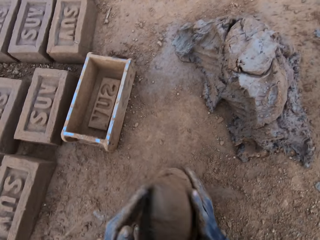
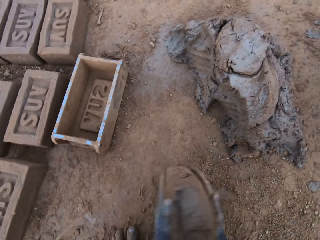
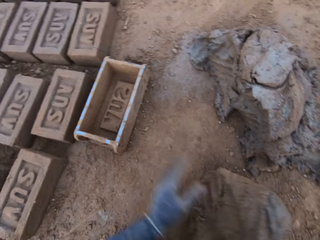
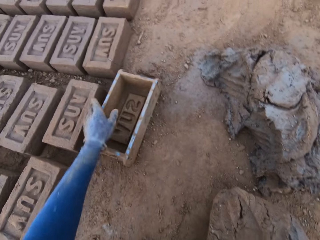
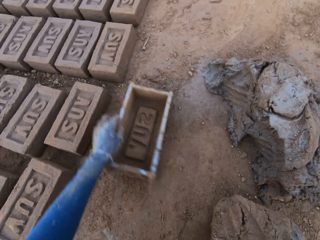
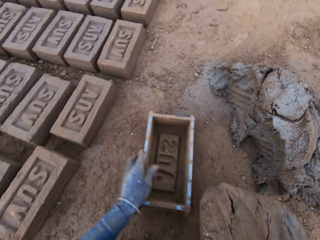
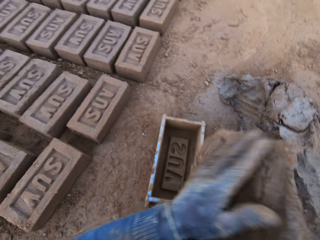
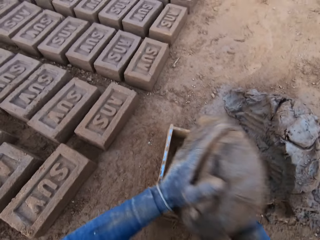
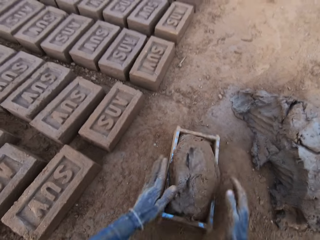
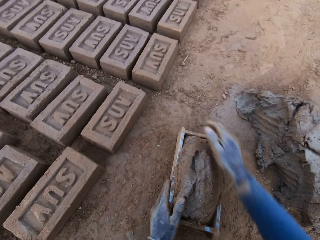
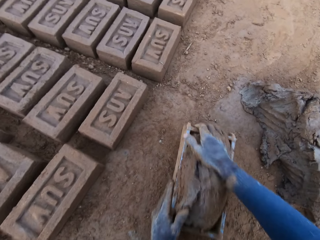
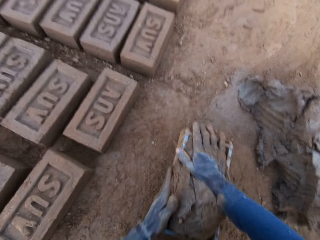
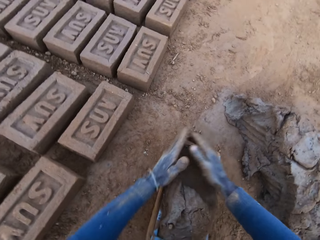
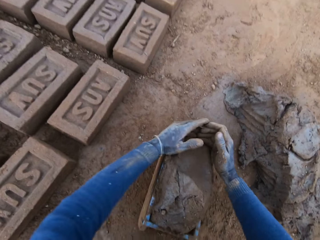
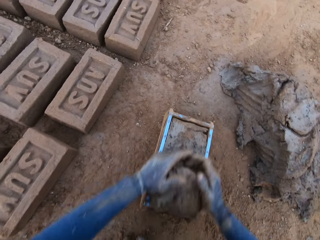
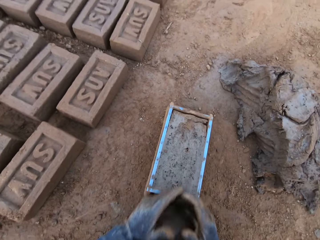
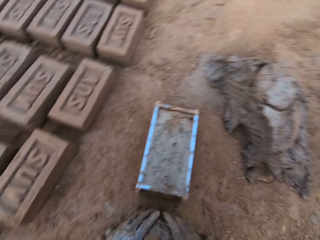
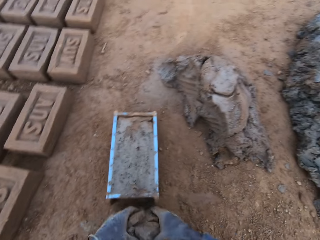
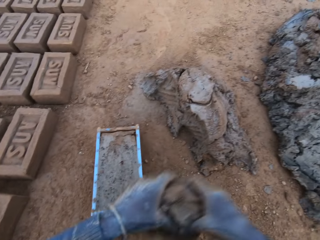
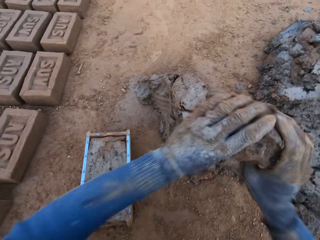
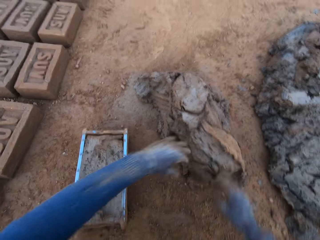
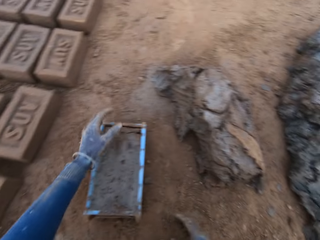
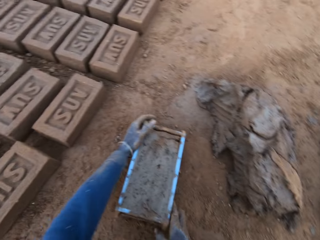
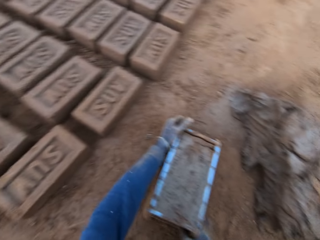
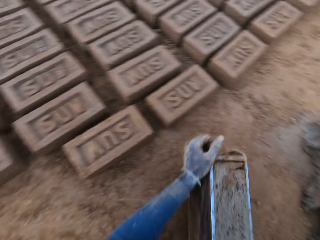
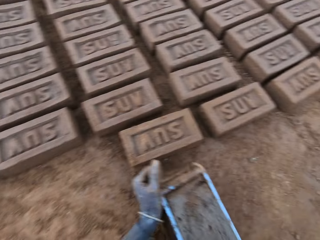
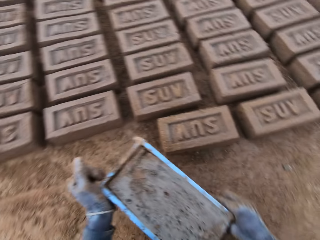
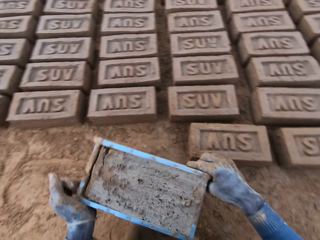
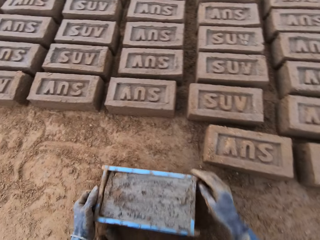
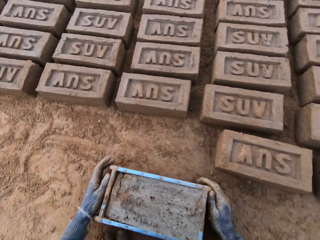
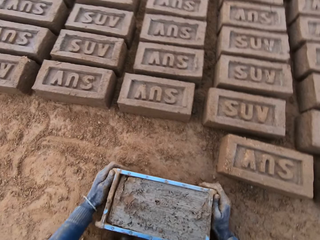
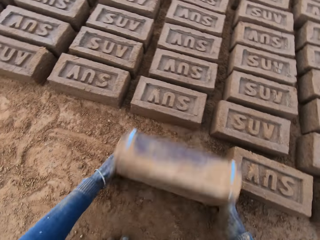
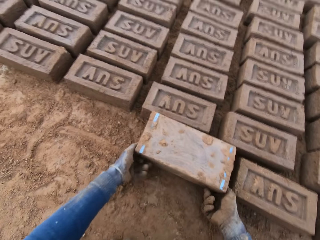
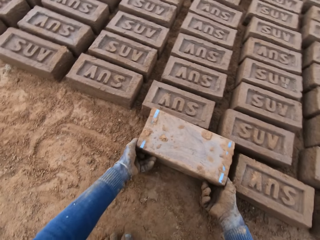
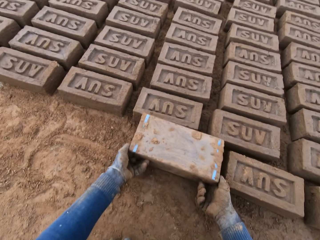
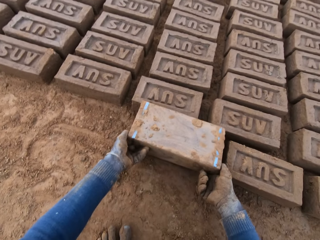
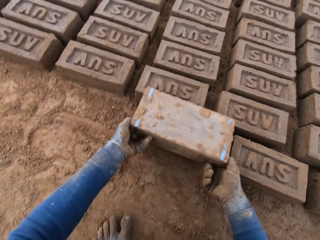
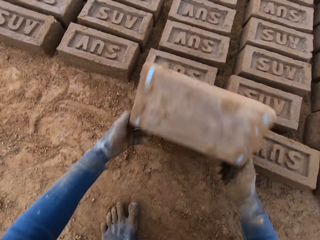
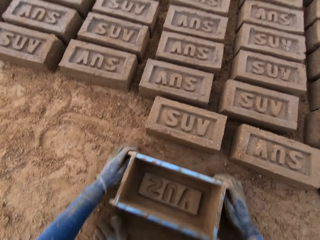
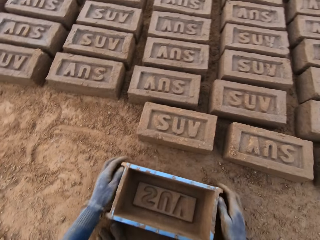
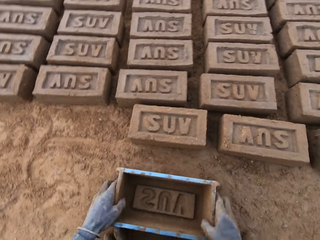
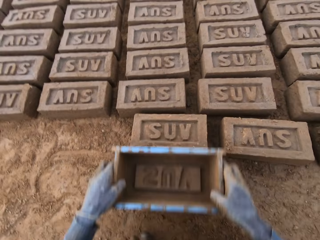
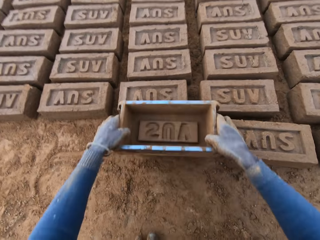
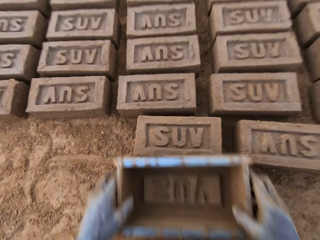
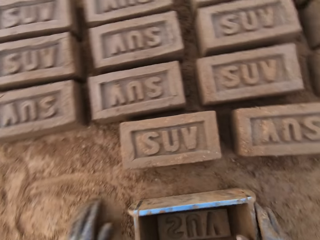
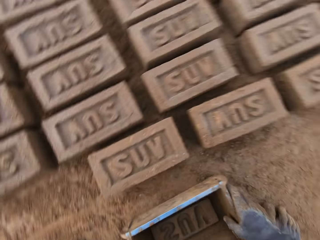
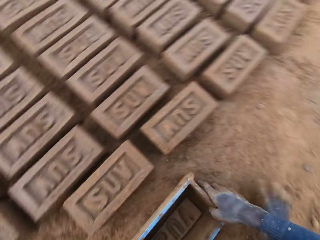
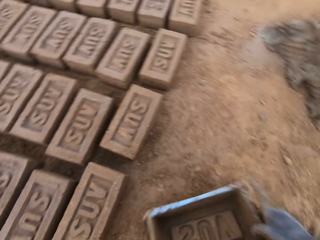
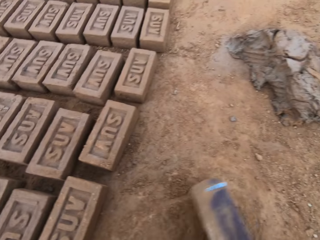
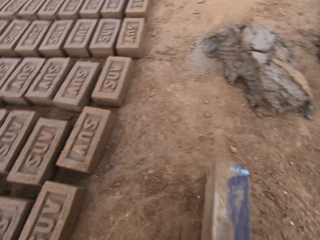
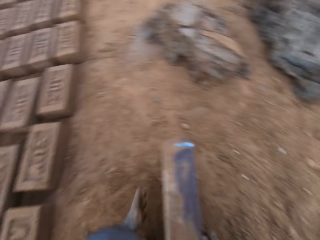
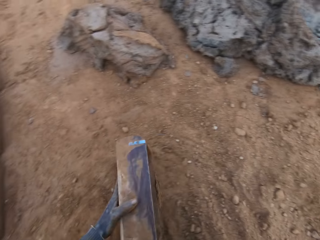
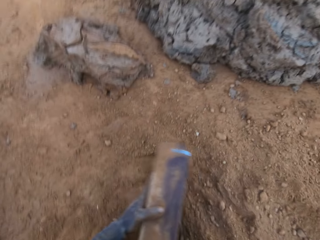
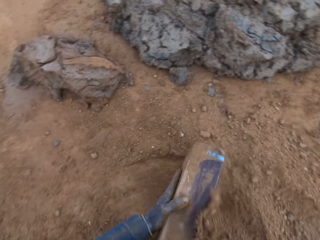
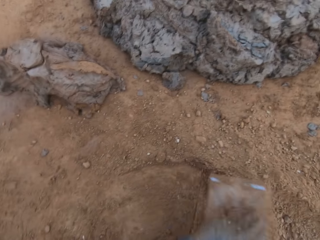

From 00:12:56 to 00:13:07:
The camera wearer picks up the mortar or clay. He adjusts the brick mold or container with his left hand. He loads the brick mold with mortar. He moves the container. He scrapes mortar from the brick mold with his hands. He picks up the clay. He drops the mortar in his hand on the heap of mortar. He moves the brick mold closer to the bricks on the ground. He flips the brick mold upside down. He removes the brick mold from the brick. He puts the container down. He touches the brick with the brick mold. He picks up the container and puts the container down. He packs sand into the brick mold.

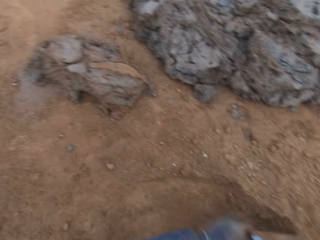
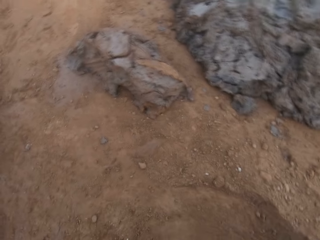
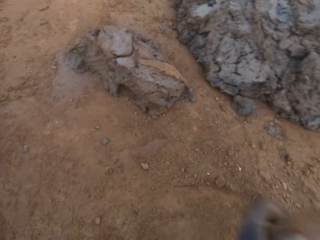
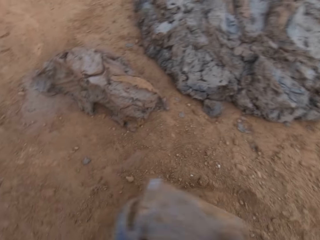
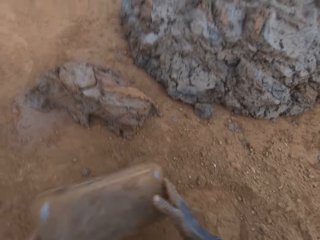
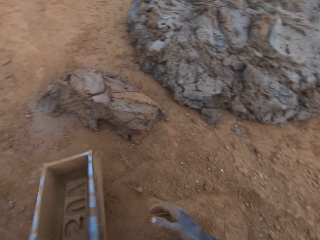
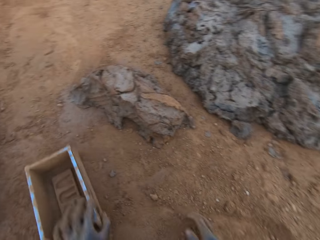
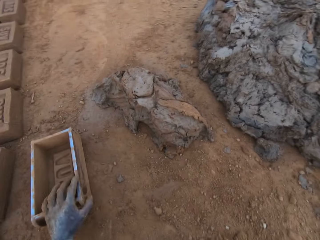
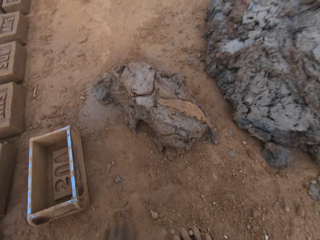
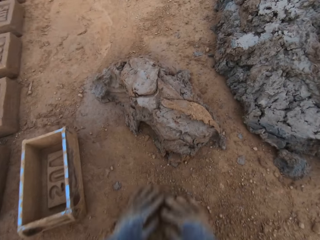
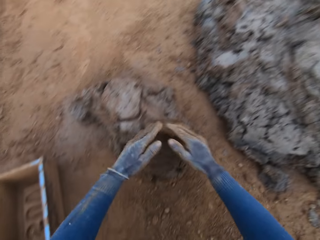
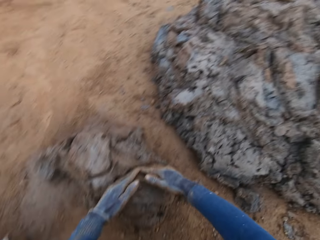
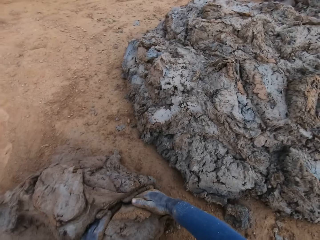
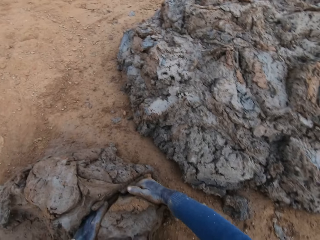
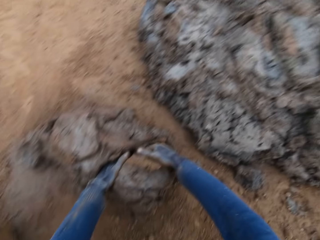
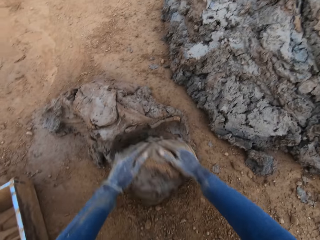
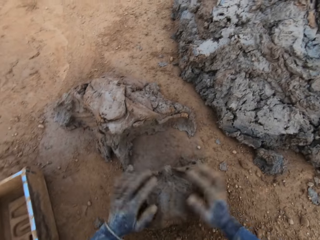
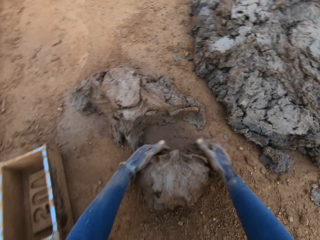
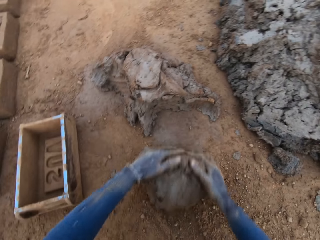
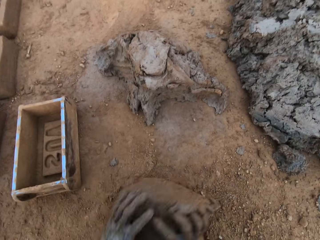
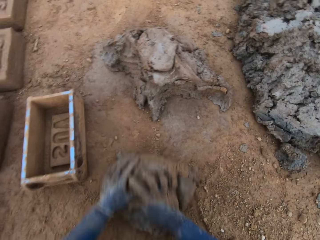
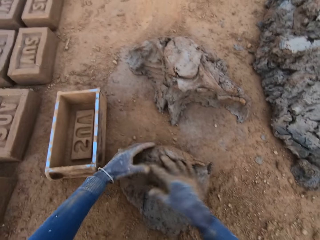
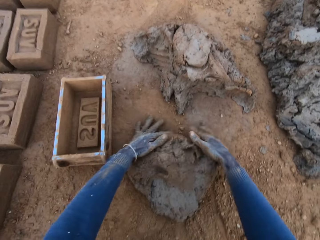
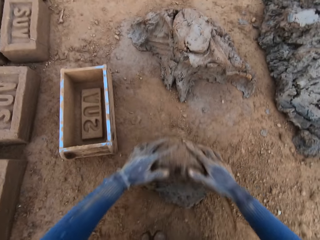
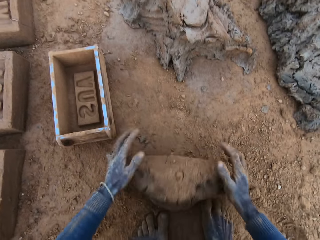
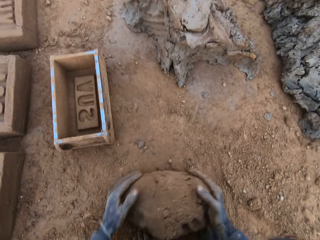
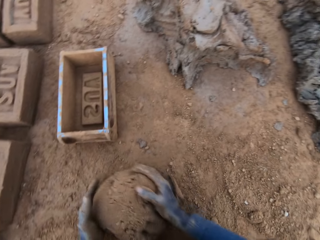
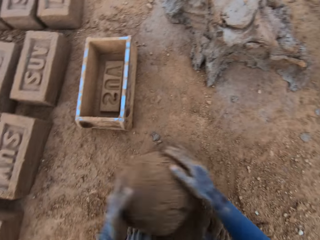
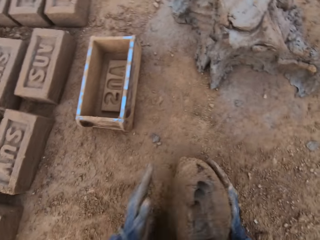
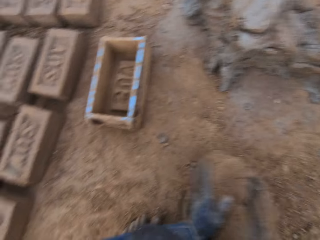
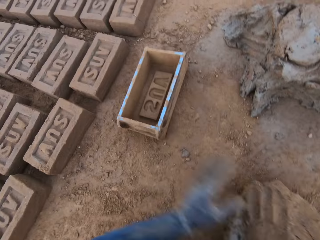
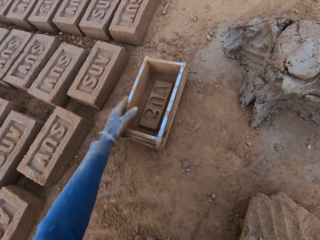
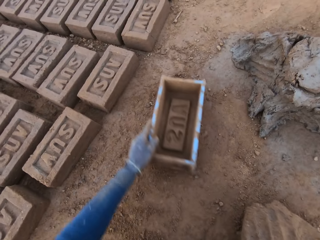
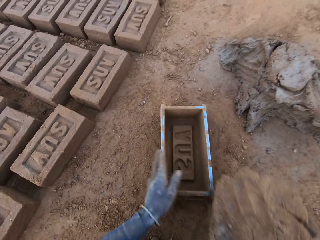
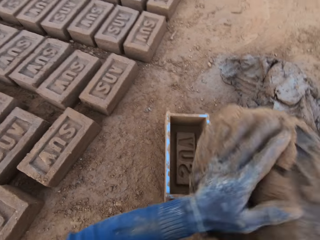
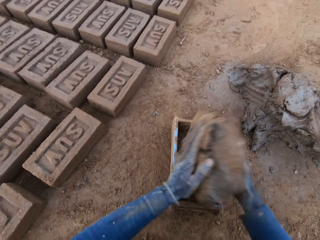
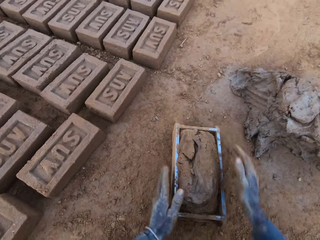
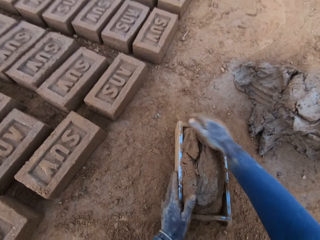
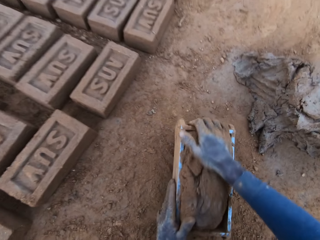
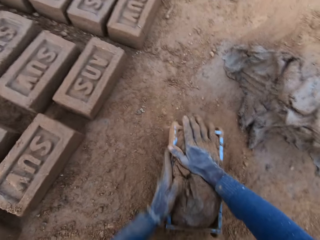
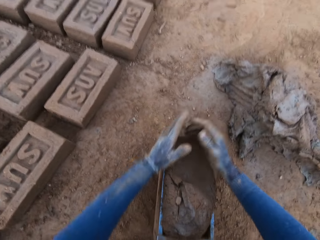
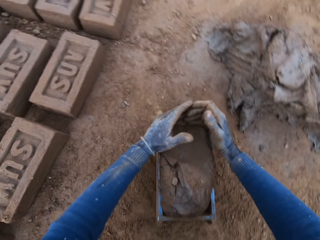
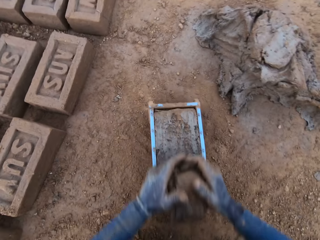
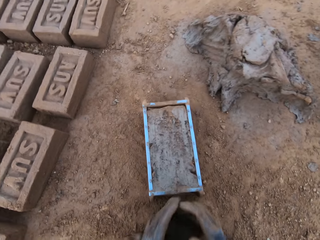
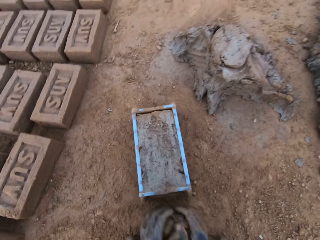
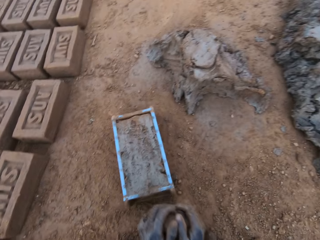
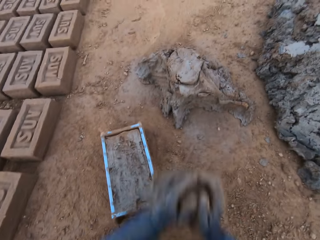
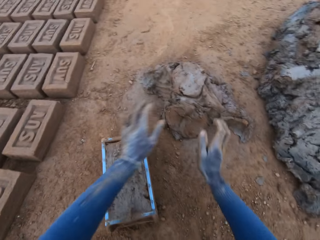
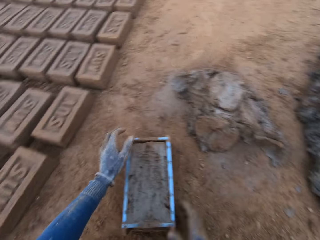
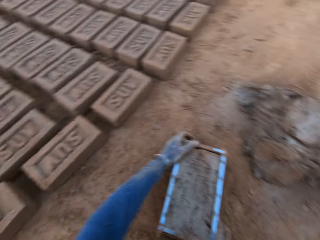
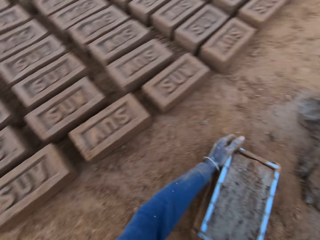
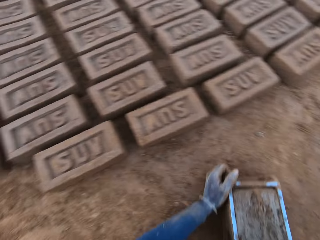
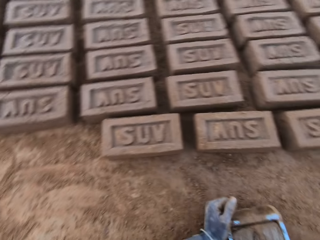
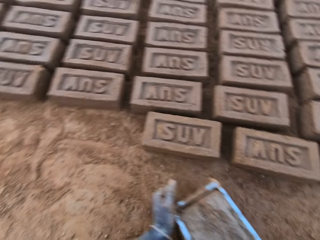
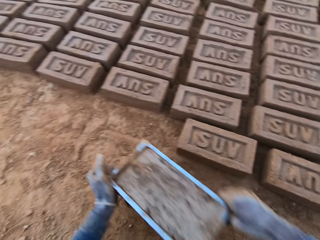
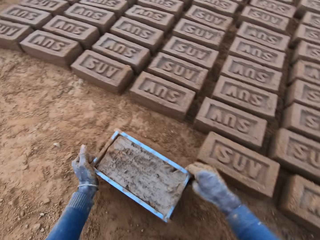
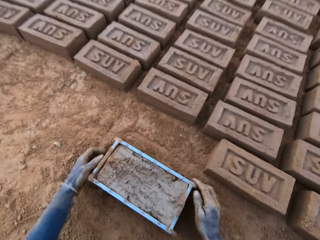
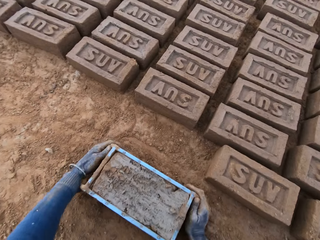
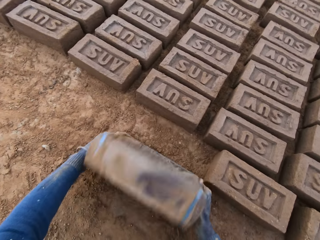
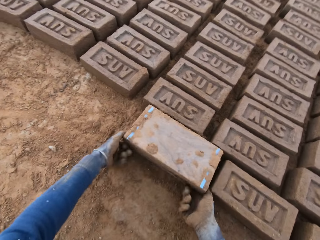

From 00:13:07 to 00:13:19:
The camera wearer pours out sand from the brick mold or container. He puts the brick mold on the ground. He slides his hands on the ground. He cuts out mortar or clay from the heap of mortar with his hands. He molds the mortar on the ground. He picks up the clay. He adjusts the brick mold with his left hand. He loads the mortar into the brick mold. He moves the container. He scrapes mortar from the brick mold with his hands. He picks up the clay. He drops the mortar in his hand on the heap of mortar. He moves the brick mold closer to the bricks on the ground. He stares at the container.
